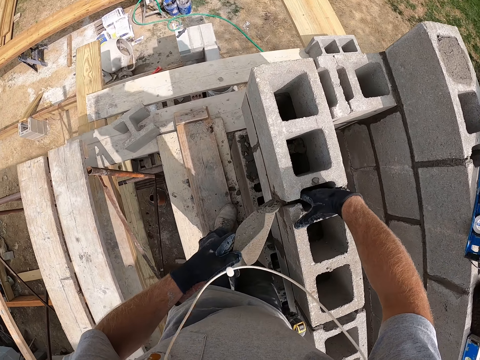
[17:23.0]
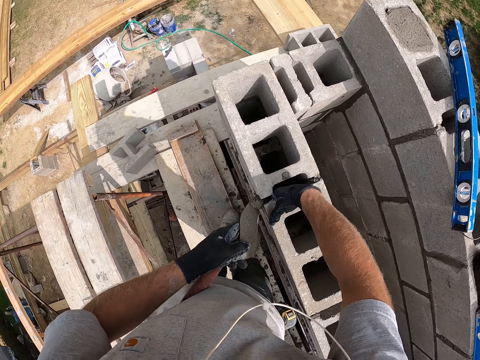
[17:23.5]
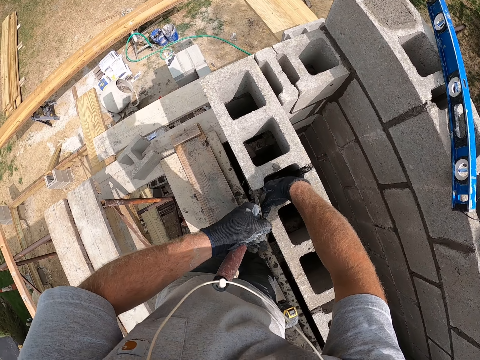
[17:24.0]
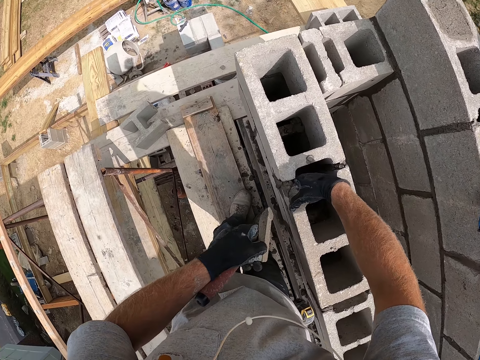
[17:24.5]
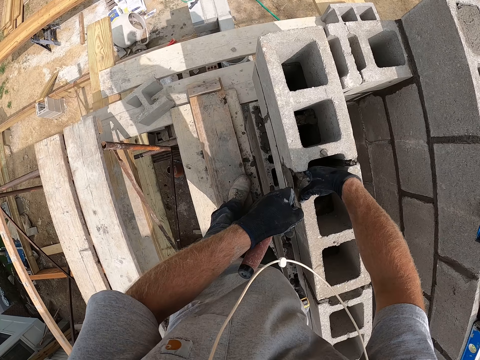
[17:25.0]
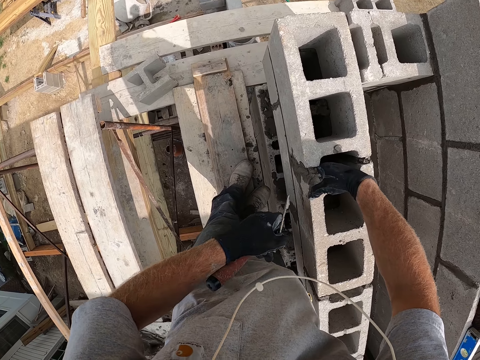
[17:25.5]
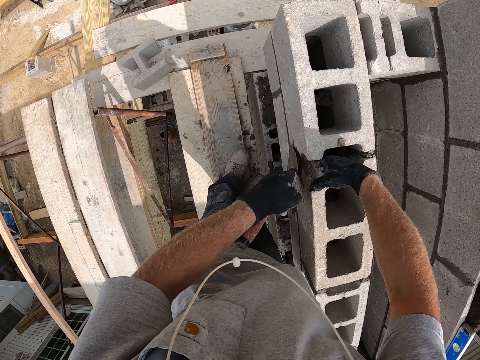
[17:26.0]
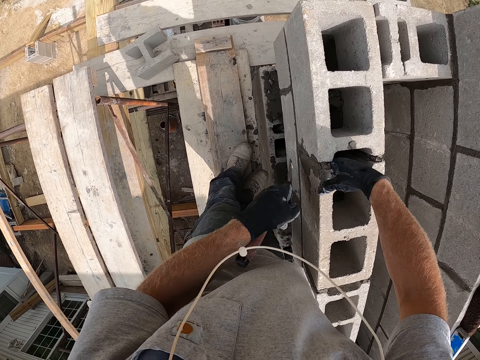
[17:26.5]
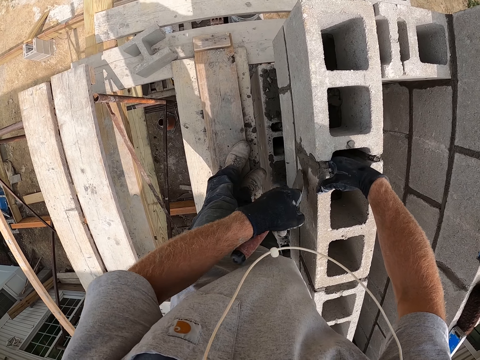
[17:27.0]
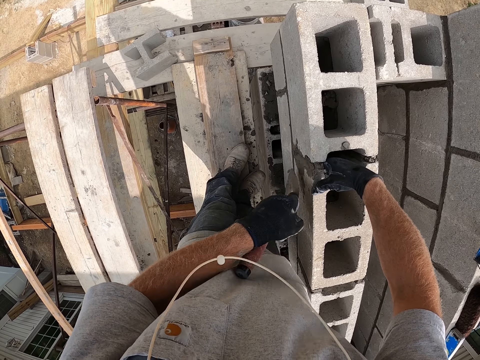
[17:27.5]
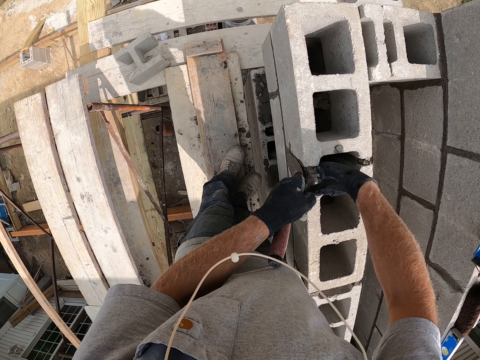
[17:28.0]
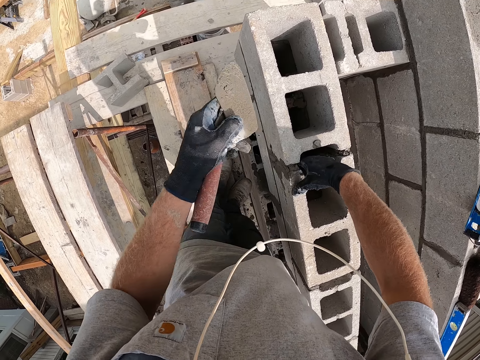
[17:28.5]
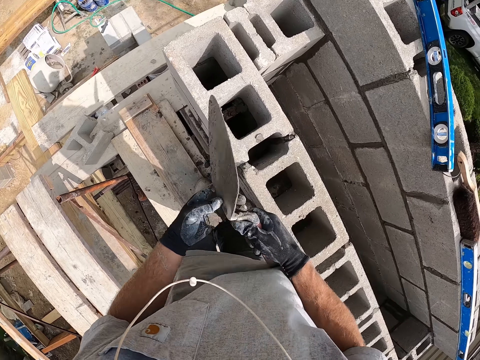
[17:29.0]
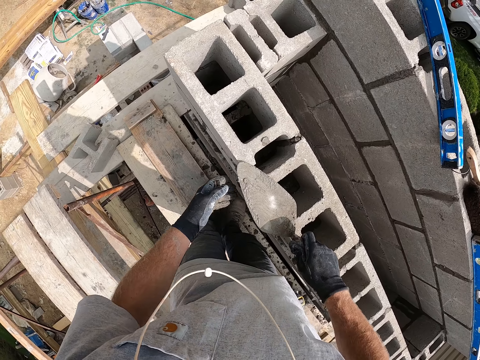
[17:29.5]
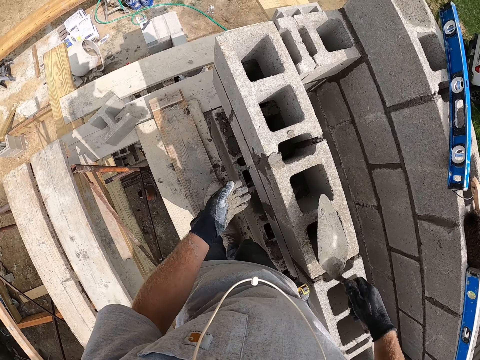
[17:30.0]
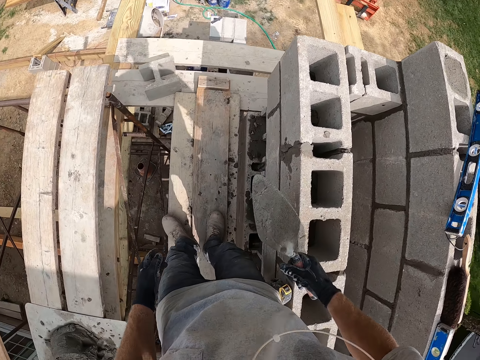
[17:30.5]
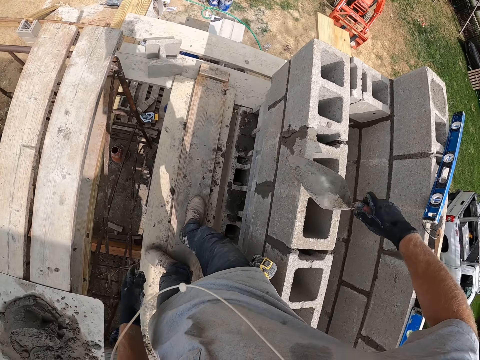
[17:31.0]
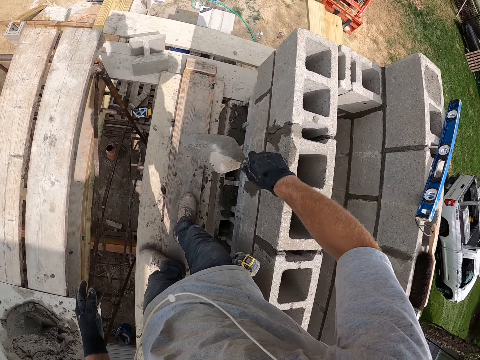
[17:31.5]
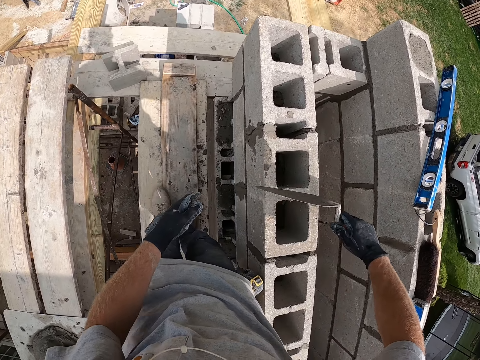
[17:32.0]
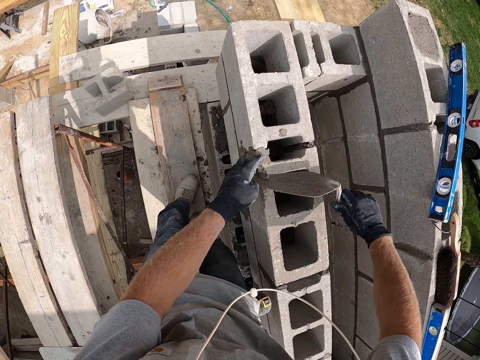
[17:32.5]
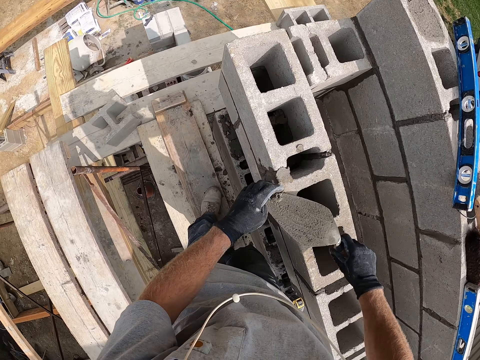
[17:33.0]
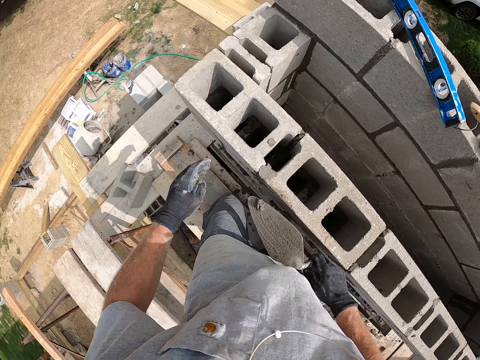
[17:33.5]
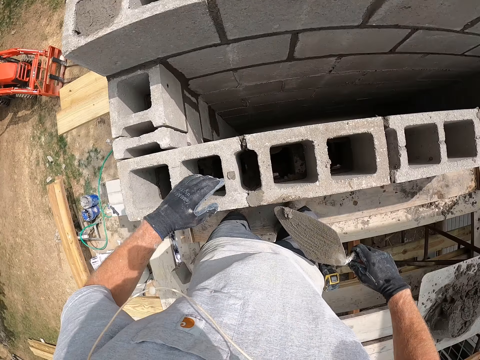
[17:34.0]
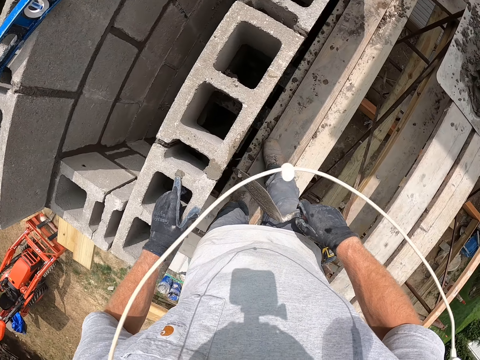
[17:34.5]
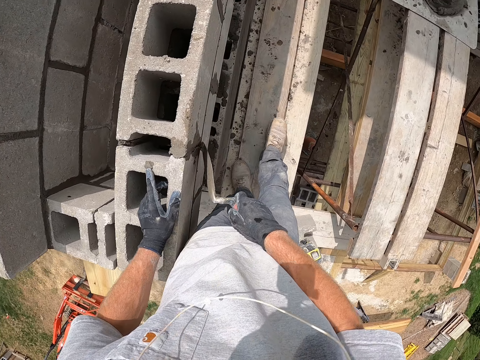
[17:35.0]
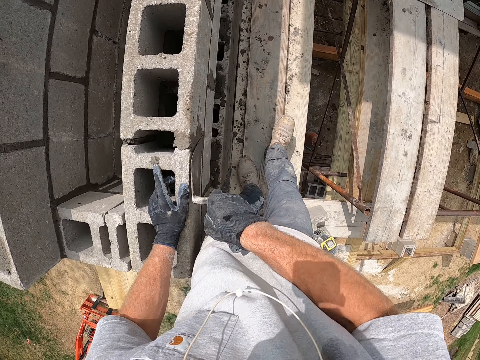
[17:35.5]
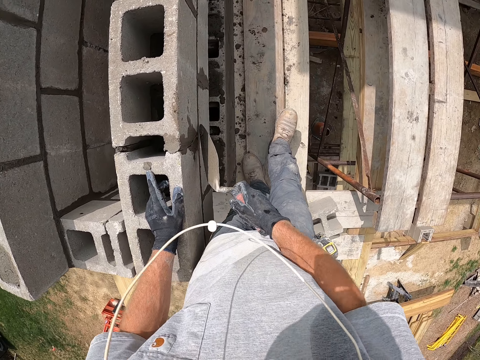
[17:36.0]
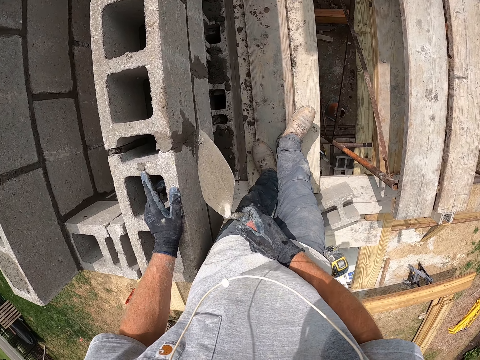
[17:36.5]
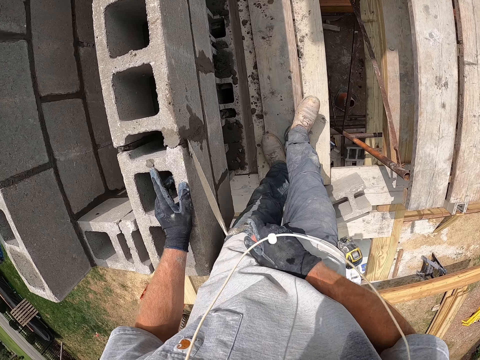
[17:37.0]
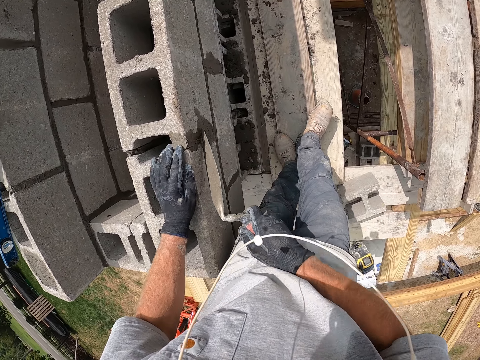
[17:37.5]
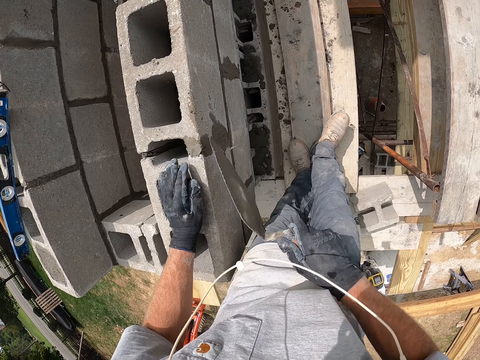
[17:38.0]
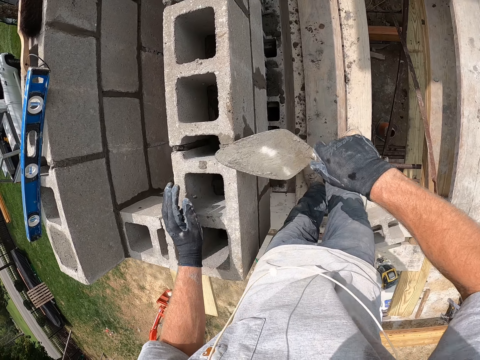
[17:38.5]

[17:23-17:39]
The camera wearer pastes cement on the concrete wall with the trowel. He passes the trowel from his left hand to his right hand. He smoothens the cement with the trowel. He pastes cement on the concrete wall with the trowel. He scrapes the cement on the concrete wall with the trowel. He pastes cement on the concrete wall with the trowel.

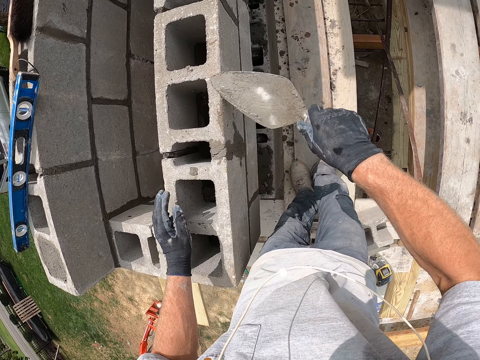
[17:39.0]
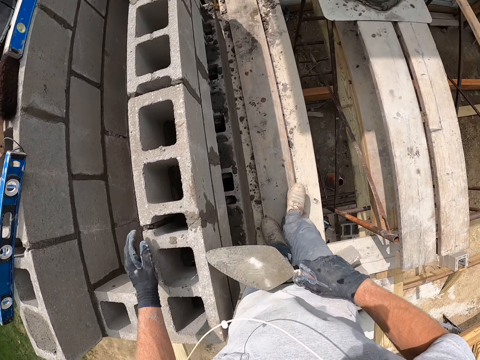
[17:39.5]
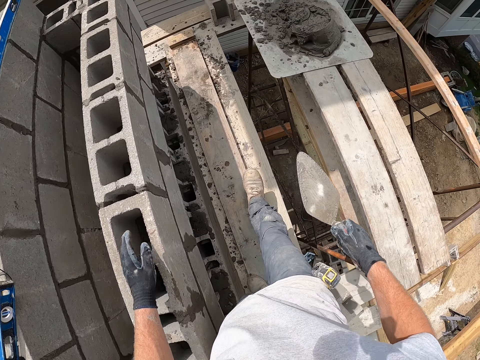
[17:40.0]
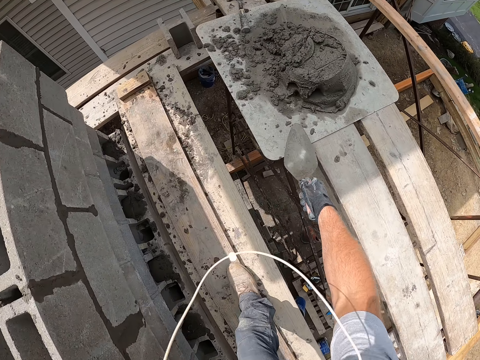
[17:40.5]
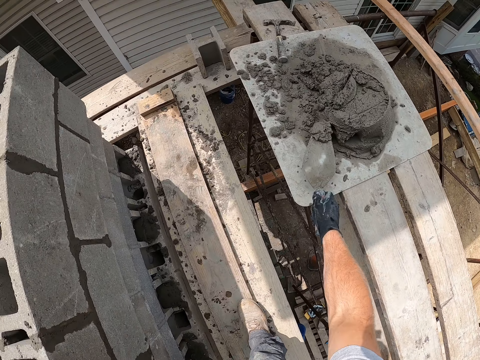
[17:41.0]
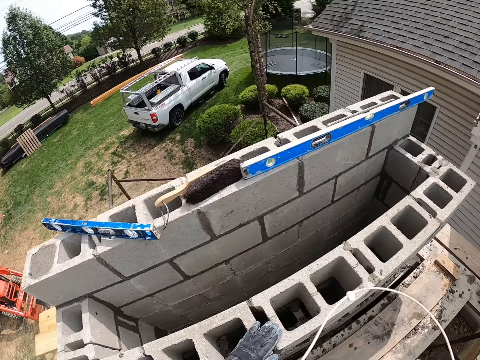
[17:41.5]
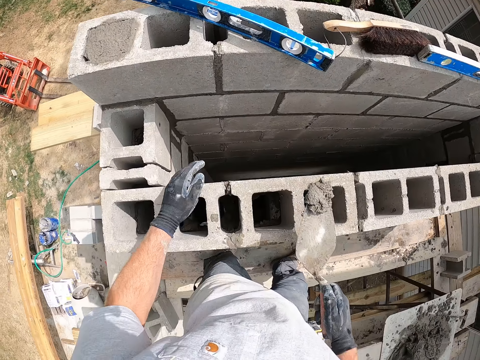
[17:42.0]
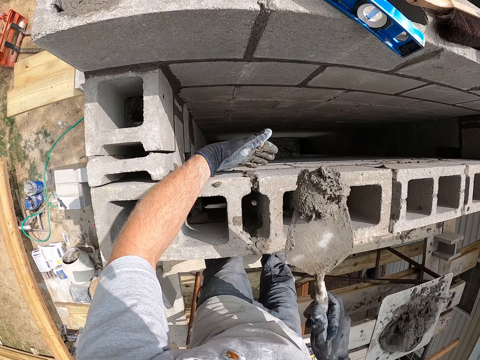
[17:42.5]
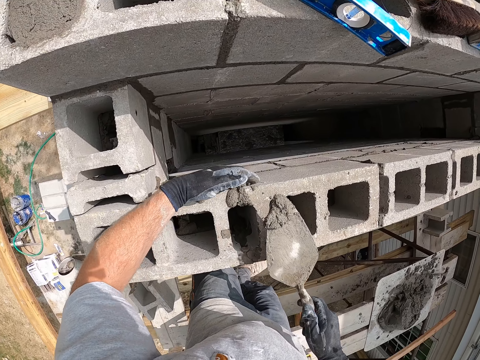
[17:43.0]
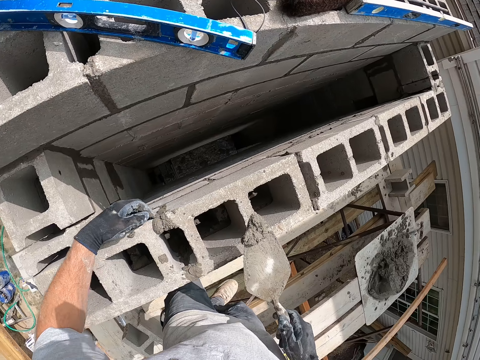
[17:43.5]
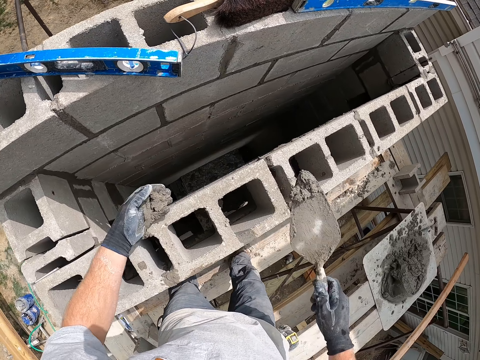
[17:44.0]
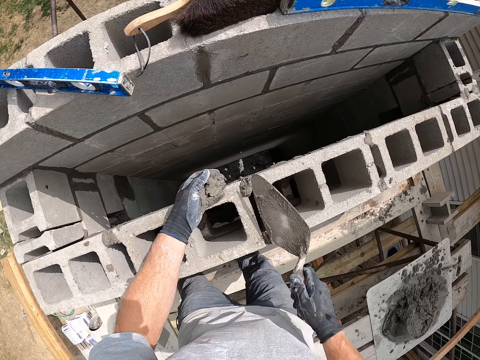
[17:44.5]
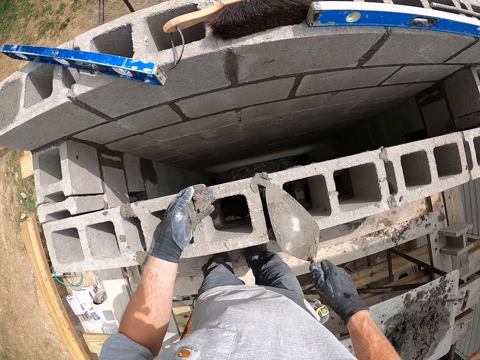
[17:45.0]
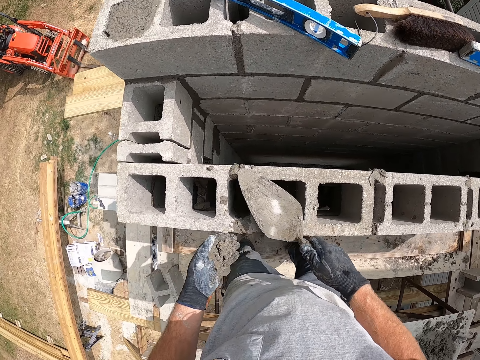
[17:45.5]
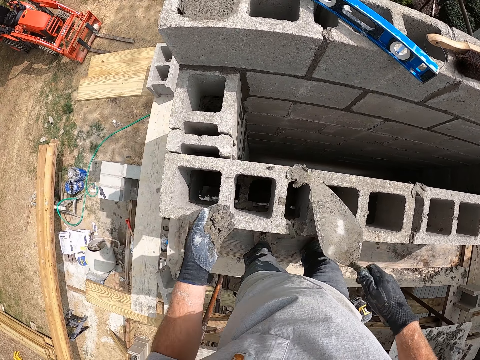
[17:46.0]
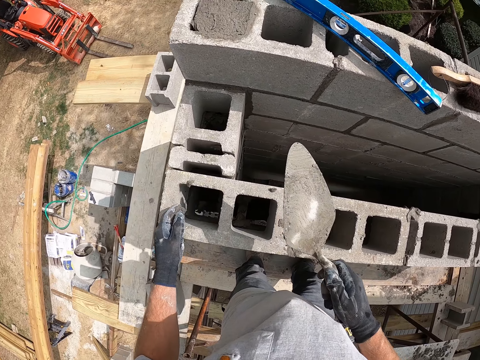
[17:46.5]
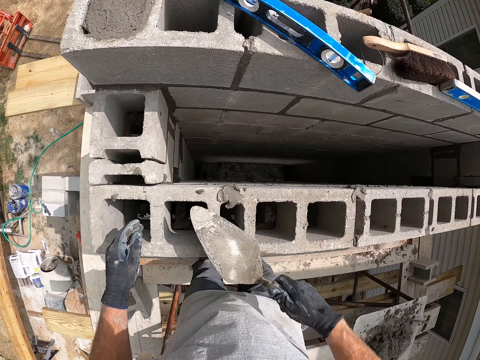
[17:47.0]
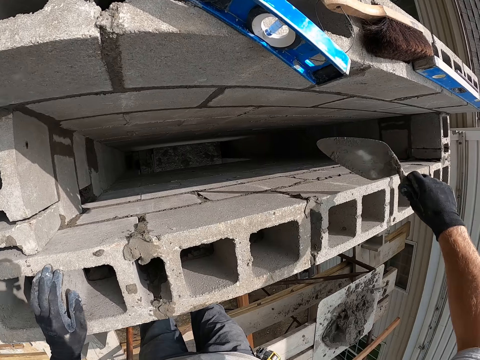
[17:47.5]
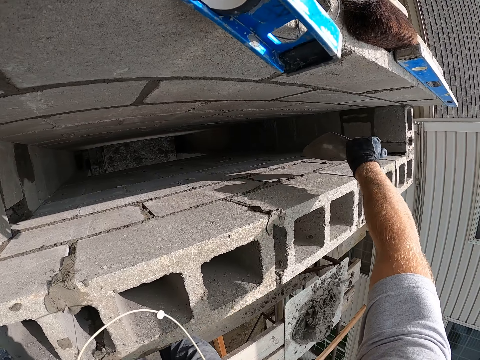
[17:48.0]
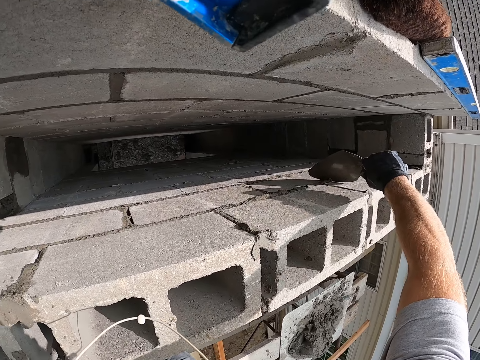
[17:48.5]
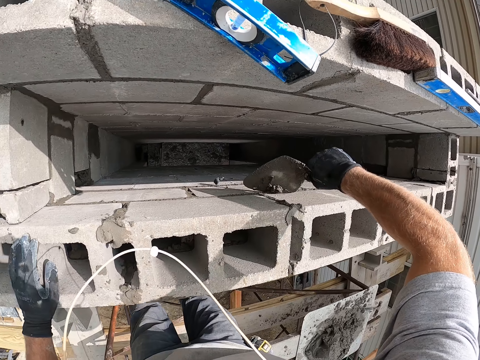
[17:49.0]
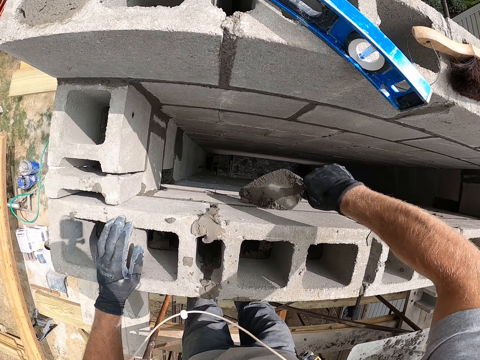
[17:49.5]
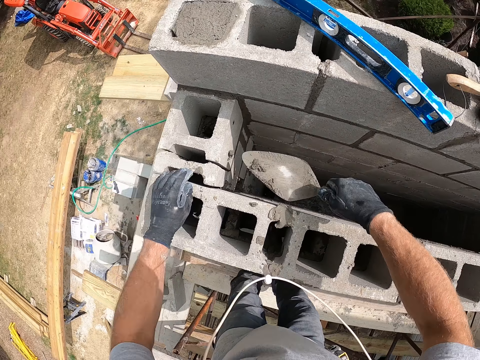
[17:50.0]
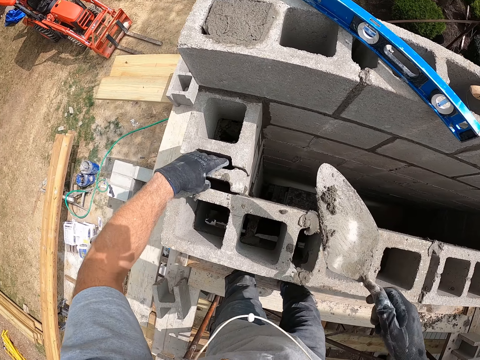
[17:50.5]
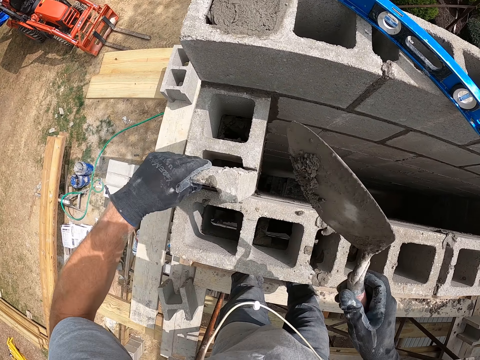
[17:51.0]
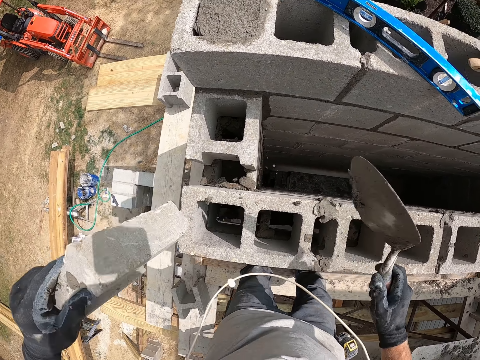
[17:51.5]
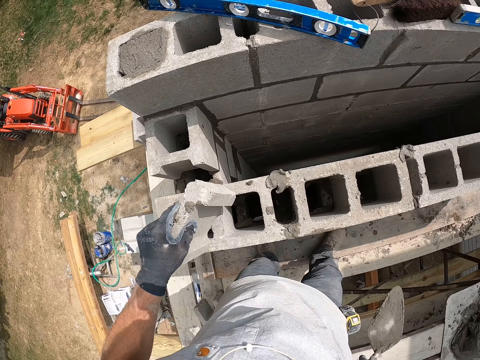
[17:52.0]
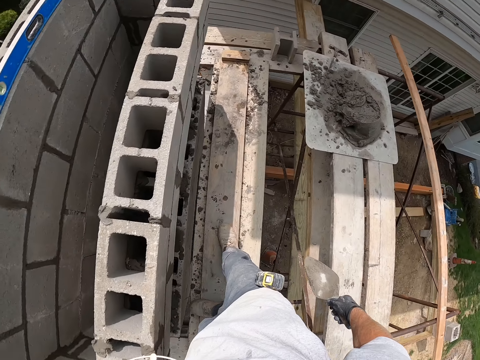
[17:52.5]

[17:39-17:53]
The camera wearer scoops cement with the trowel. He packs cement on the concrete wall with his left hand. He pastes cement on the concrete wall with the trowel. He scrapes the cement on the concrete wall with the trowel. He scoops some cement from the bricks. He removes the concrete block from the concrete wall. He pours cement on the concrete wall with the trowel.
